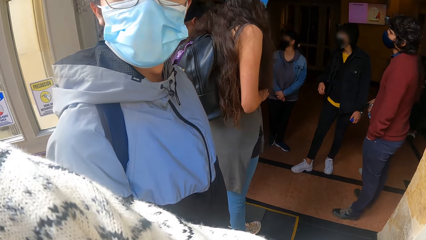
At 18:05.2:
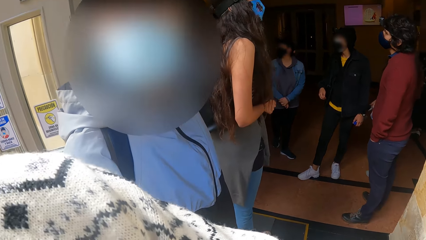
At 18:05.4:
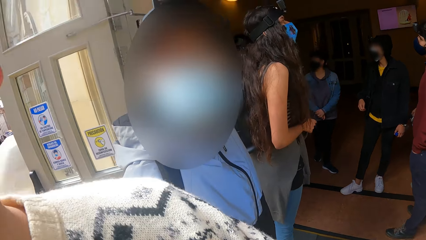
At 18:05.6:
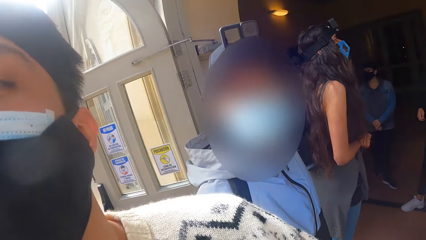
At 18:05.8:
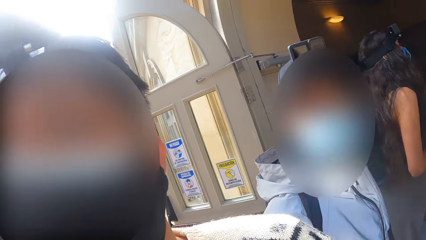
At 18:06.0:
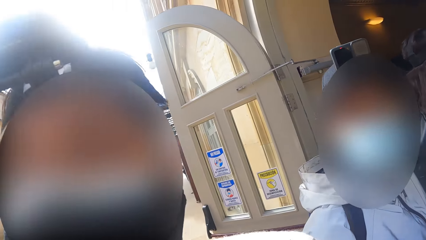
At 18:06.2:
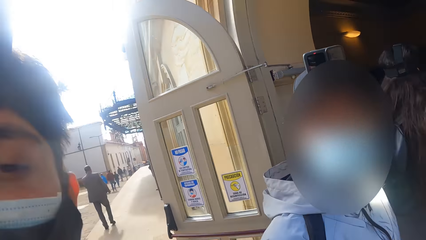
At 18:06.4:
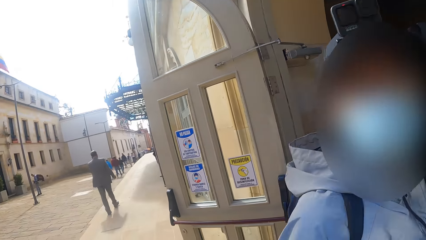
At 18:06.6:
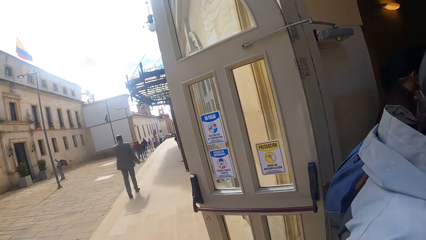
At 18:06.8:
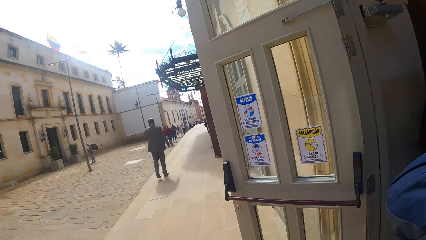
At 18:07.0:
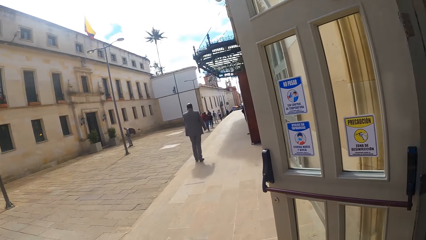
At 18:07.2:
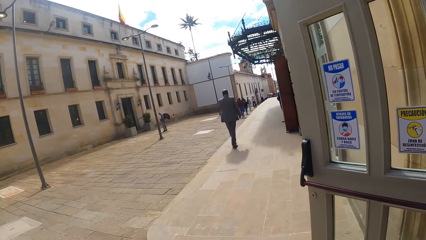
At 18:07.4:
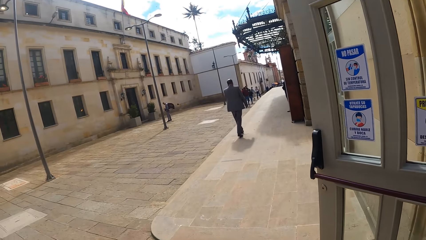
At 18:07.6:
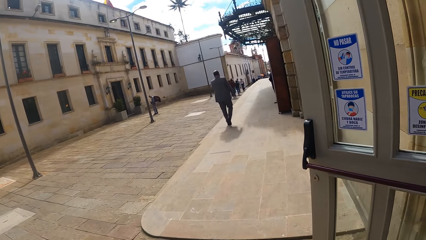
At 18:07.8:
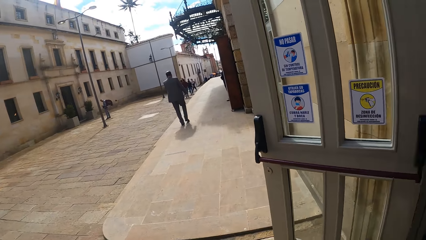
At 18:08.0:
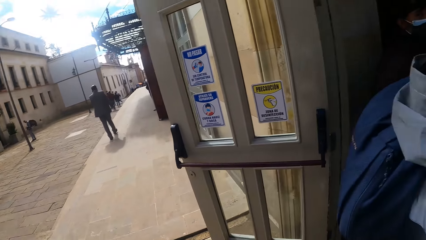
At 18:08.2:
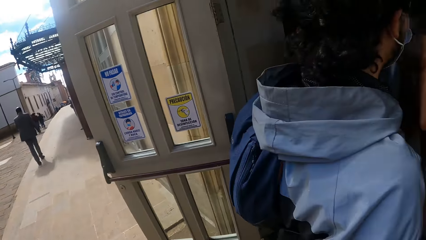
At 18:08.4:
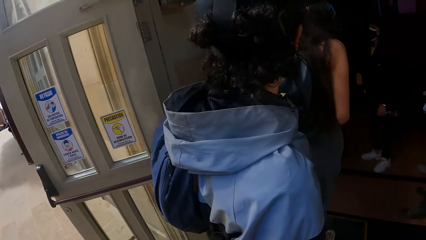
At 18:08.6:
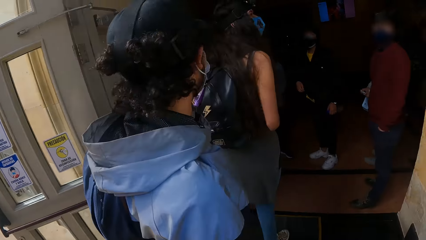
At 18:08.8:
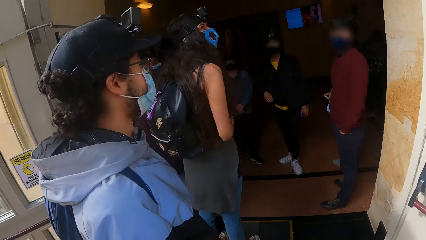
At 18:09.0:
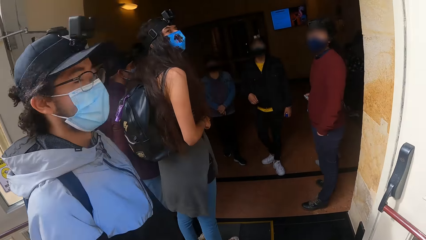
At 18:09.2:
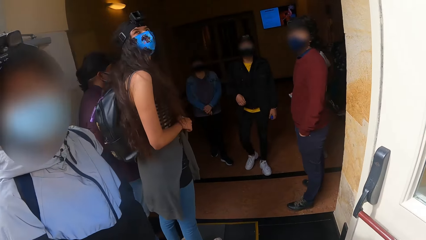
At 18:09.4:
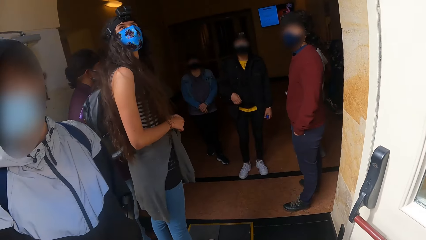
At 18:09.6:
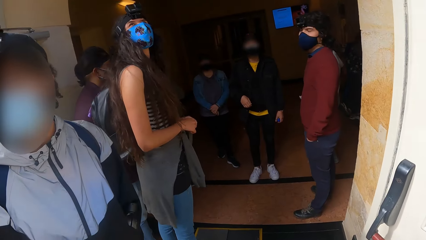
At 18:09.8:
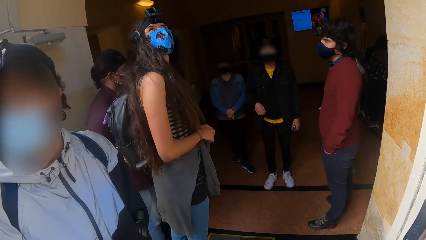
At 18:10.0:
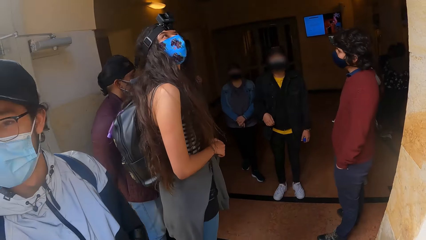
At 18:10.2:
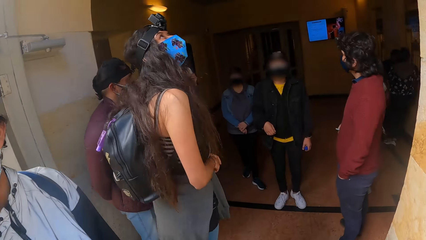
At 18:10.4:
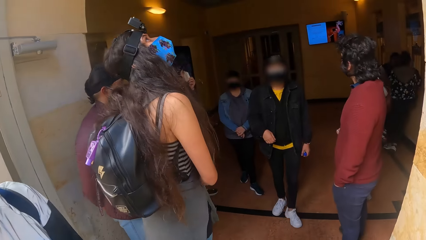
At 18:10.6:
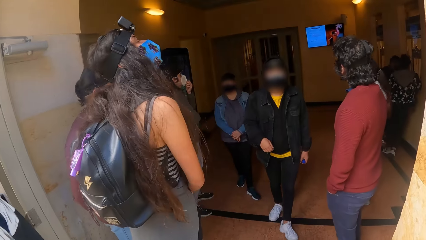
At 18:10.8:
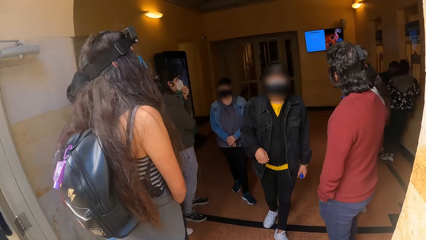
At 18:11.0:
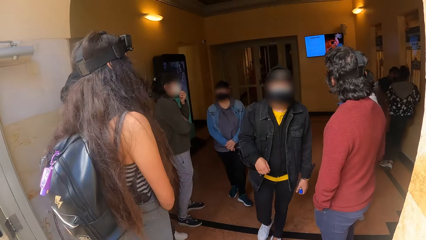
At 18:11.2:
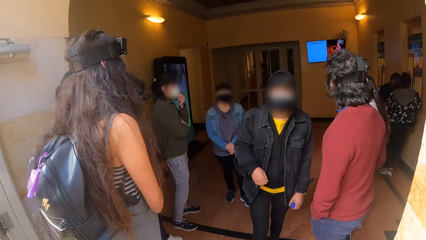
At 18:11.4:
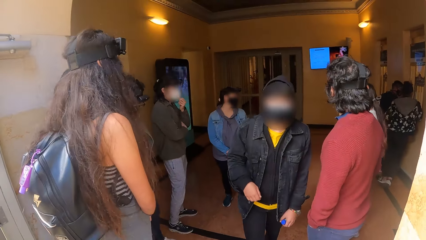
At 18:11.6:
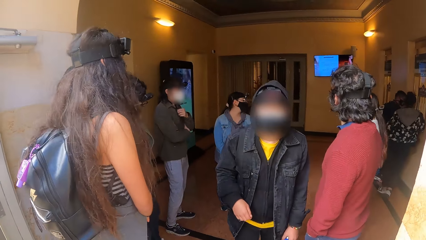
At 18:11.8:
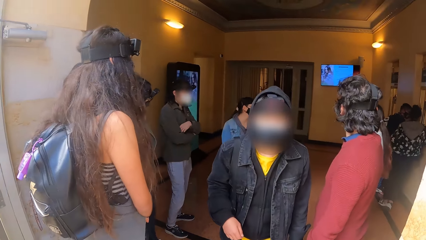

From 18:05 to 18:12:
The camera wearer looks at a man. They look around.

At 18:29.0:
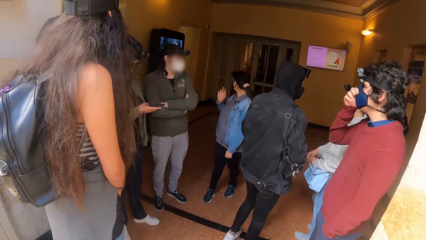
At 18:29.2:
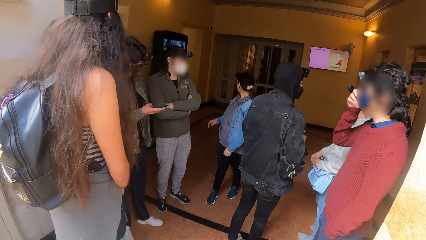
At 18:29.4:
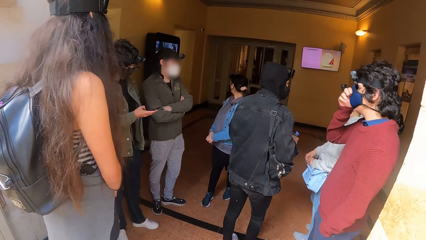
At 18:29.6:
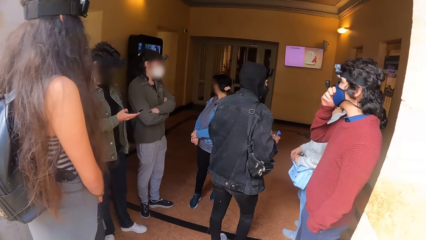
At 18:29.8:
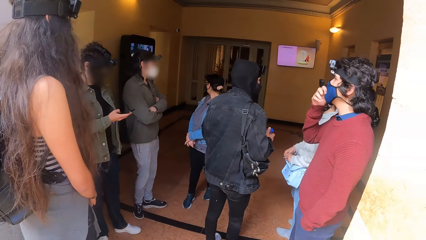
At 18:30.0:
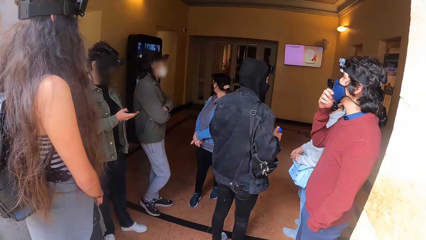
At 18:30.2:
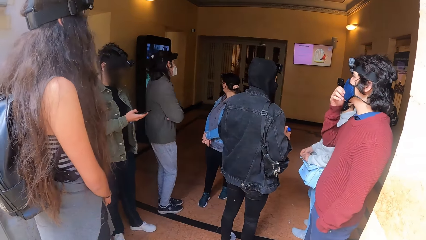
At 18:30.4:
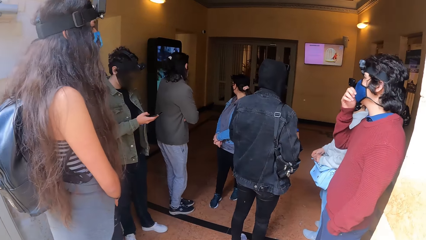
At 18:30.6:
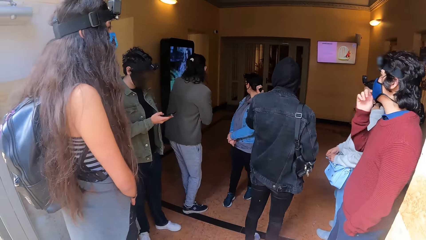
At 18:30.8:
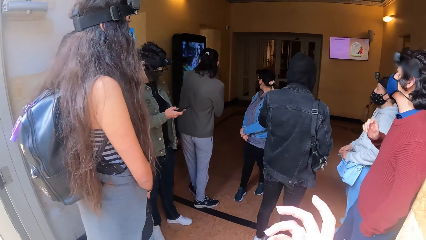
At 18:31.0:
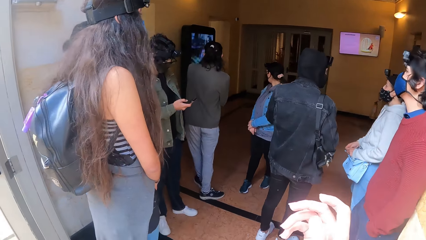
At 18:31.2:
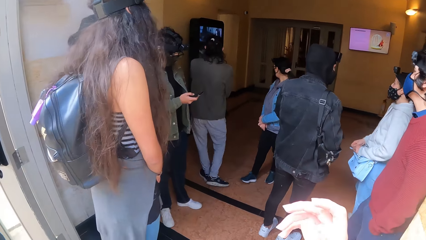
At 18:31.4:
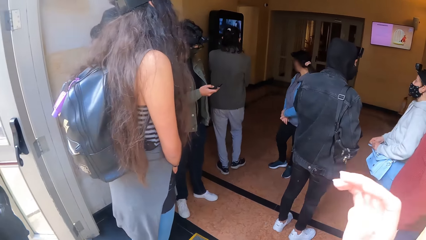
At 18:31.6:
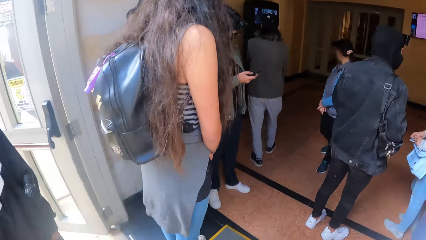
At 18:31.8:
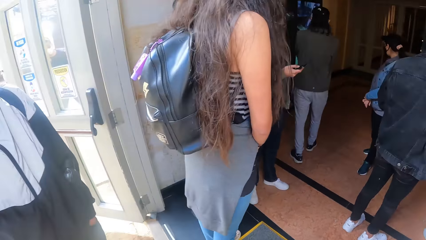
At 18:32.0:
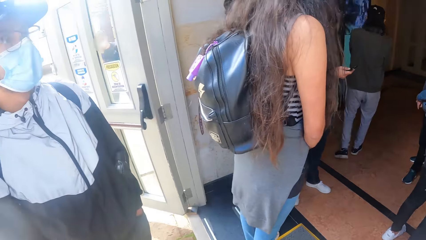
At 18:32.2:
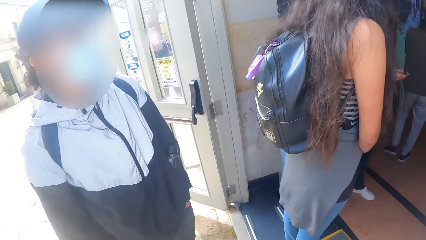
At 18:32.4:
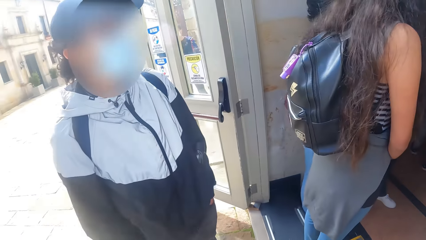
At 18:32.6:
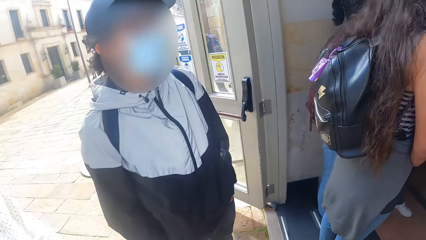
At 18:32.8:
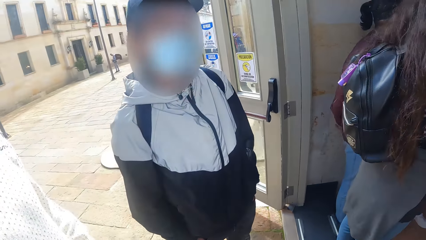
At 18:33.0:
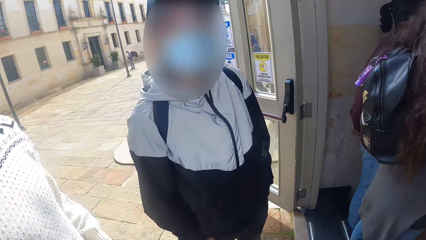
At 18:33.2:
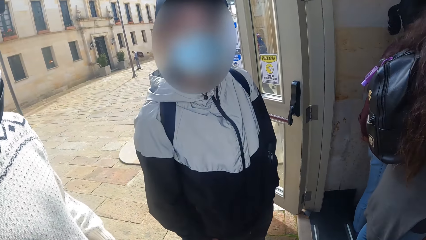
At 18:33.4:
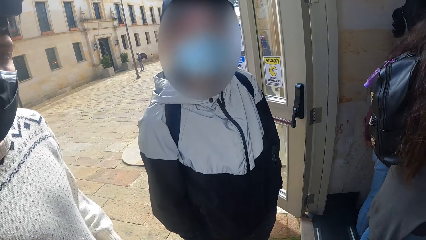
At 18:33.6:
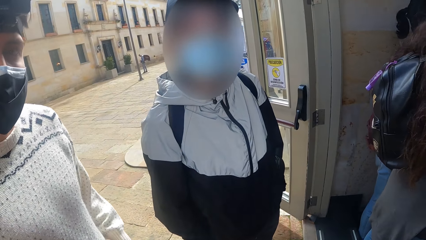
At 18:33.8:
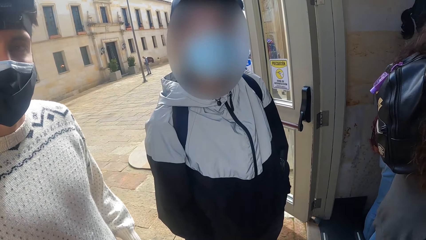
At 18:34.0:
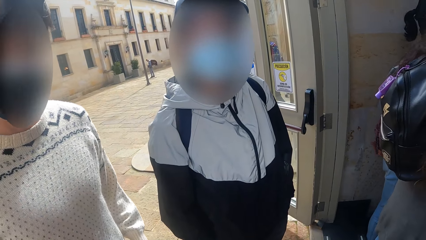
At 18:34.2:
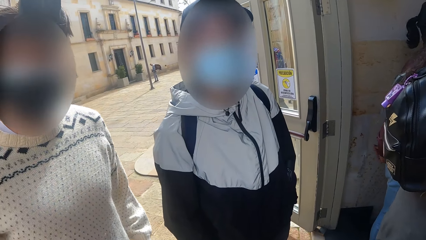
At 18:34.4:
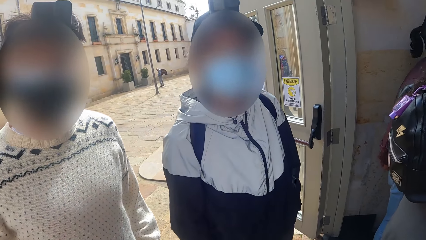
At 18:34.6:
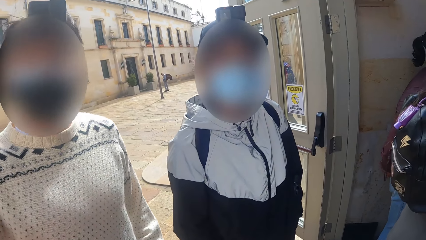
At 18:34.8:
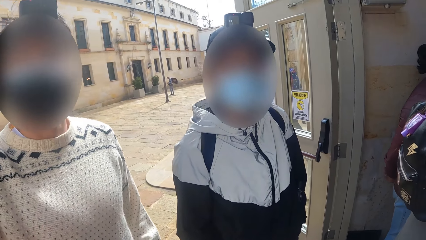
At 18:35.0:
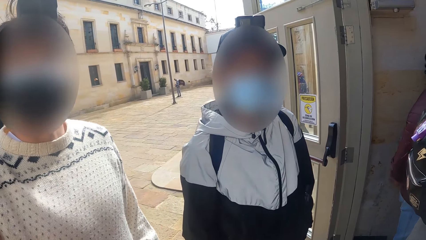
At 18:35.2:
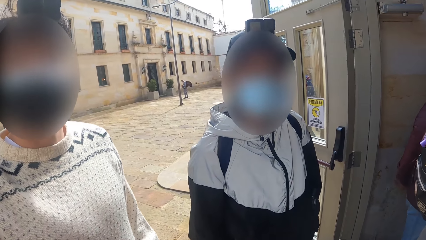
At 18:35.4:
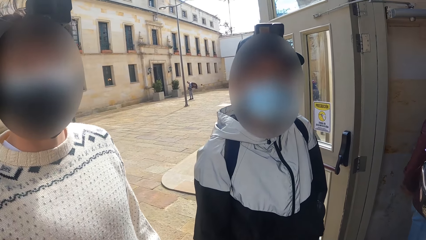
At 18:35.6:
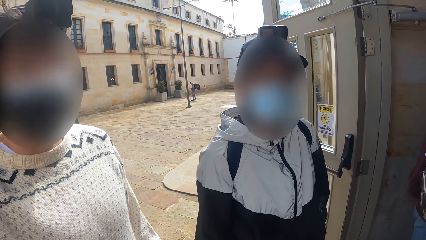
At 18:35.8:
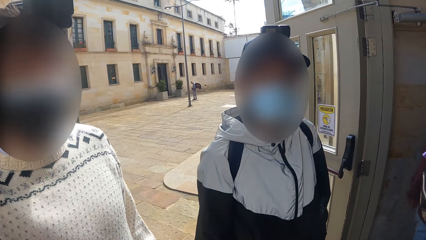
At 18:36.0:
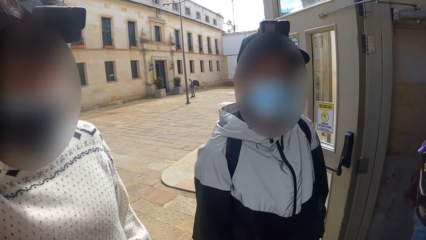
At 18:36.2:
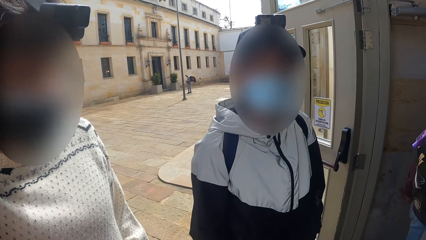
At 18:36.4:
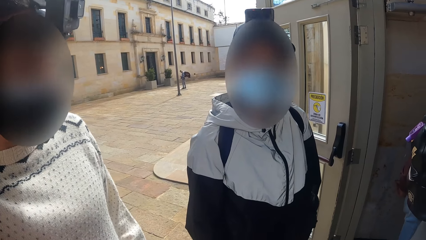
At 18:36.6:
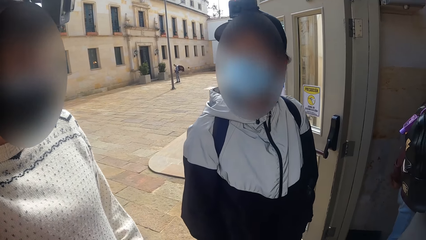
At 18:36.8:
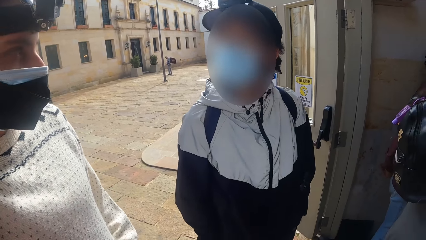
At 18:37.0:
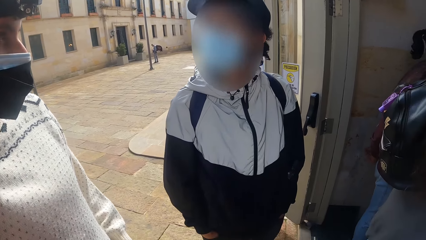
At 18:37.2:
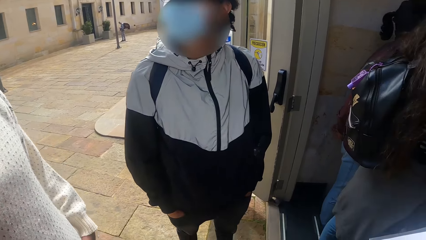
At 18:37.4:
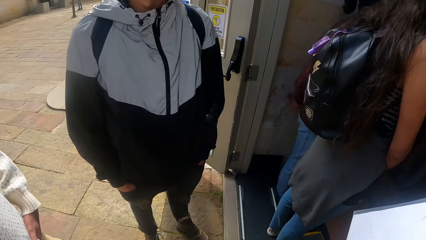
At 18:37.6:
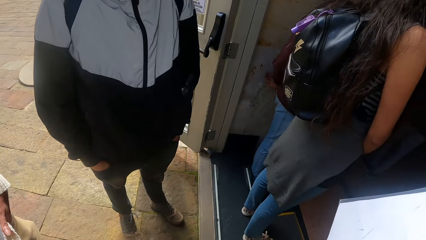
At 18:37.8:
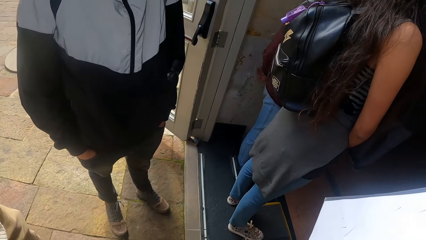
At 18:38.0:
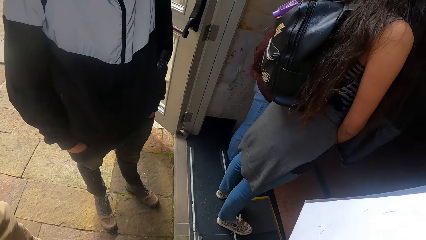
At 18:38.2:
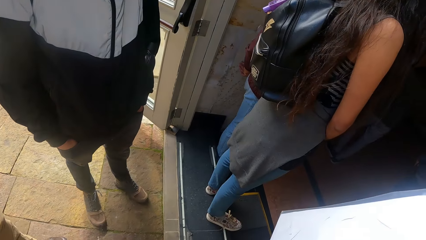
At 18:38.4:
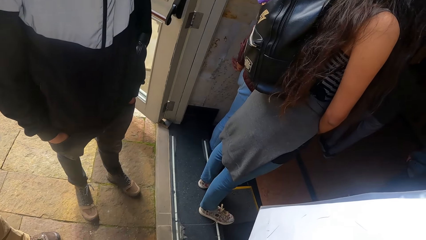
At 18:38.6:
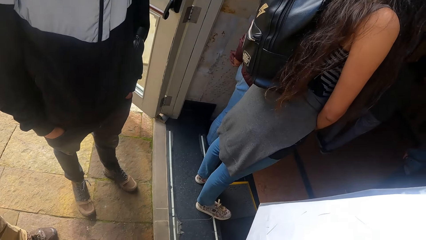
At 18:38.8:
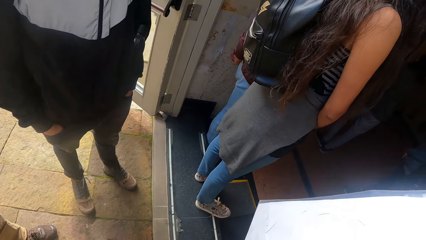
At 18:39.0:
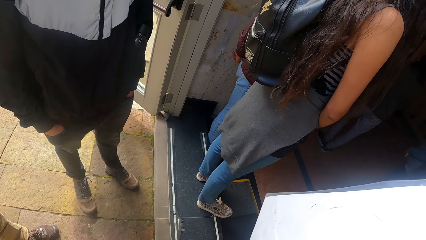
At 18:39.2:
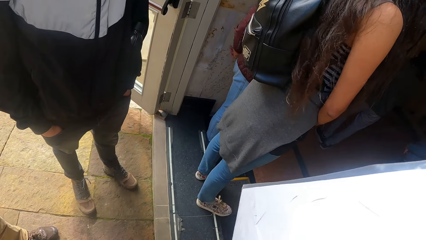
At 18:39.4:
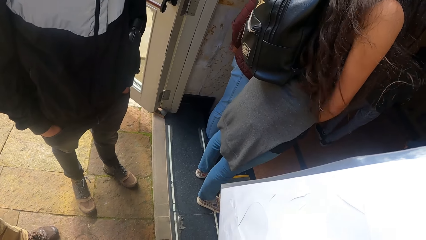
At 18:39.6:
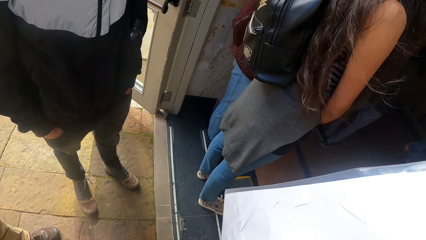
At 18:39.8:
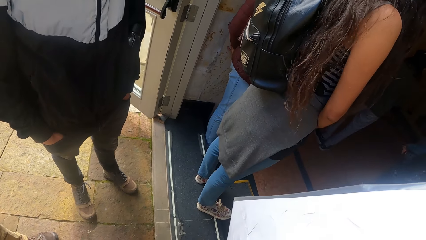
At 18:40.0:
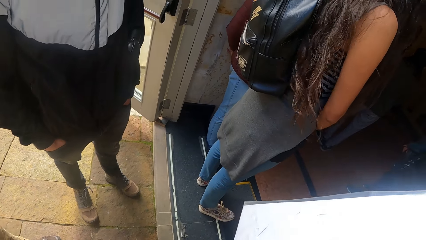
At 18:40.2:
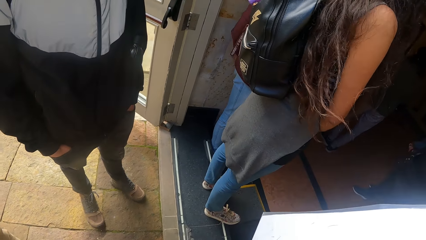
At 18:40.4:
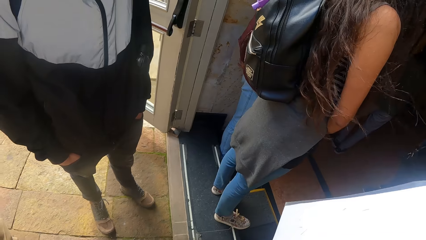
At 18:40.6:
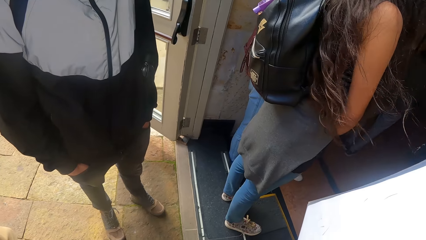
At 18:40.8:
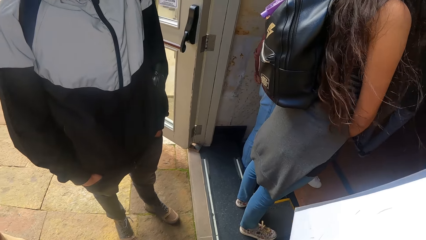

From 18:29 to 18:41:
The man converses with a woman. The camera wearer converses with another man and a third man. They move a hand, stare at a man, and stare at the floor.
